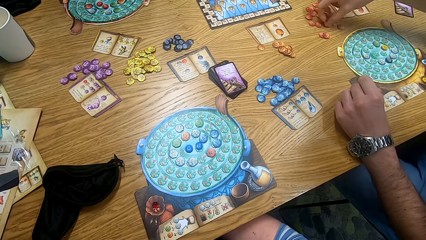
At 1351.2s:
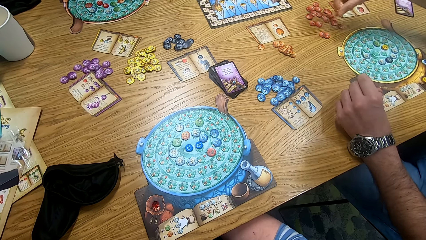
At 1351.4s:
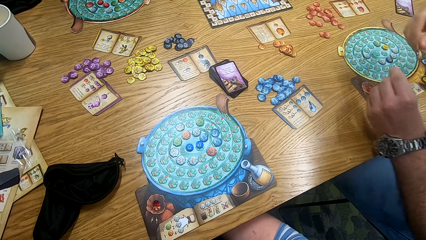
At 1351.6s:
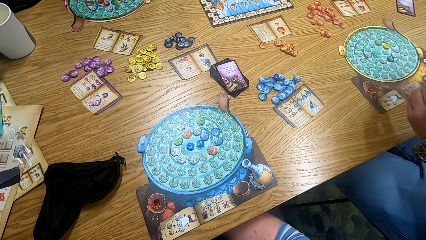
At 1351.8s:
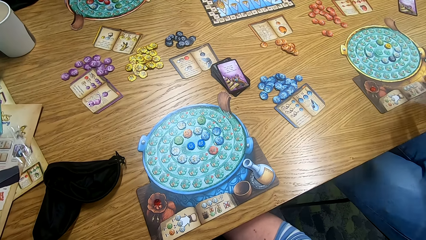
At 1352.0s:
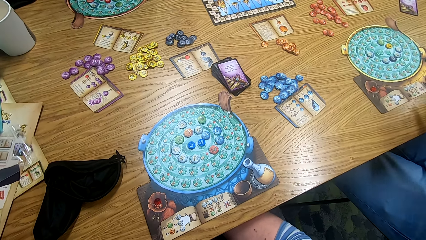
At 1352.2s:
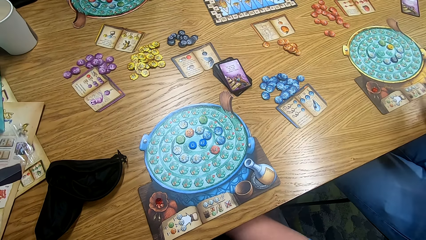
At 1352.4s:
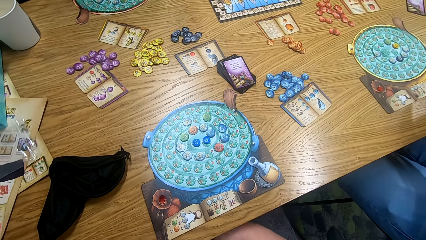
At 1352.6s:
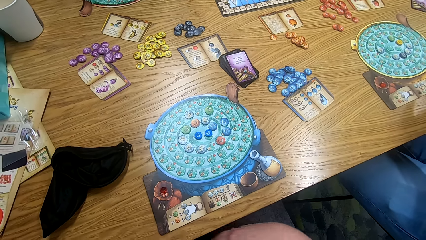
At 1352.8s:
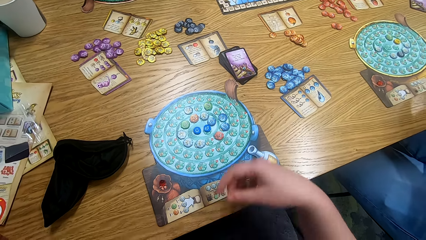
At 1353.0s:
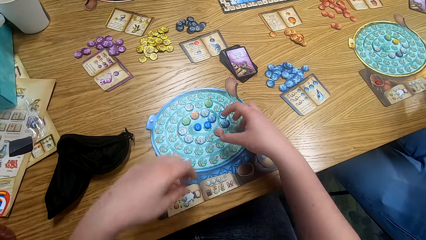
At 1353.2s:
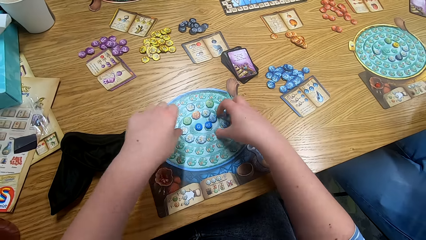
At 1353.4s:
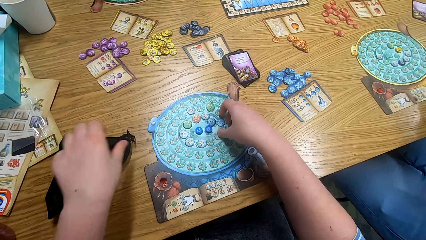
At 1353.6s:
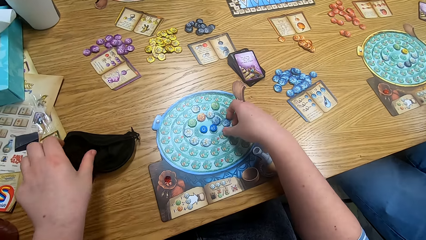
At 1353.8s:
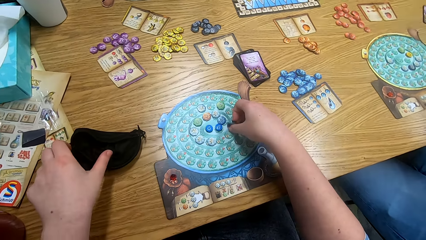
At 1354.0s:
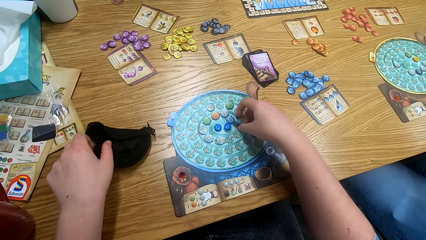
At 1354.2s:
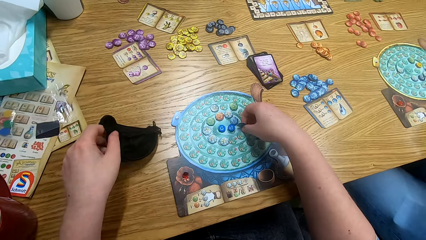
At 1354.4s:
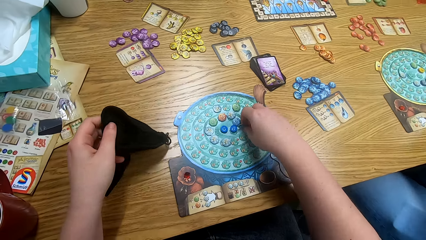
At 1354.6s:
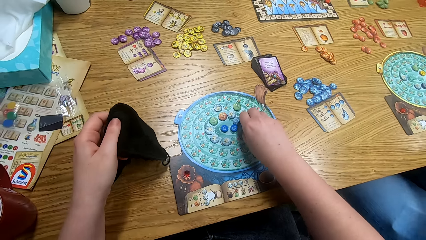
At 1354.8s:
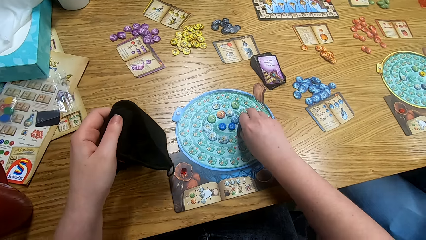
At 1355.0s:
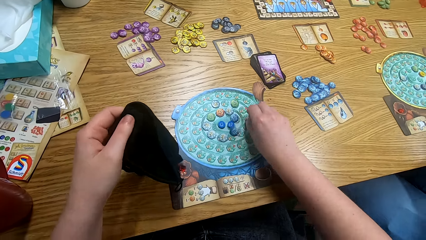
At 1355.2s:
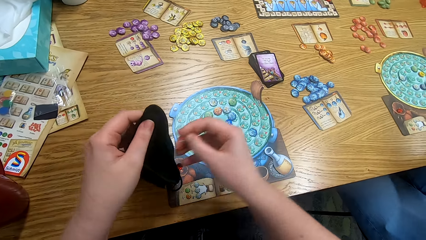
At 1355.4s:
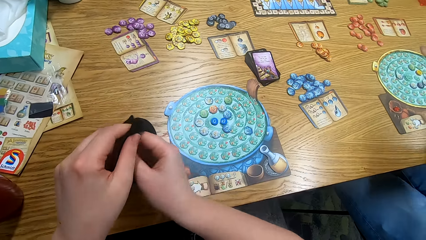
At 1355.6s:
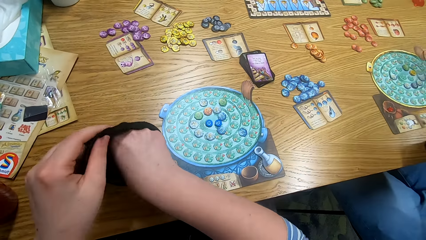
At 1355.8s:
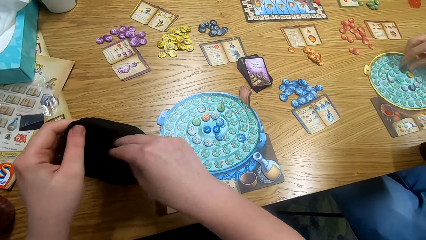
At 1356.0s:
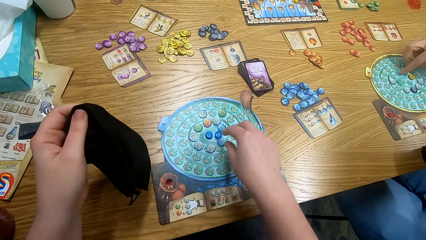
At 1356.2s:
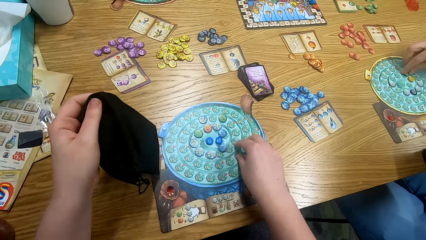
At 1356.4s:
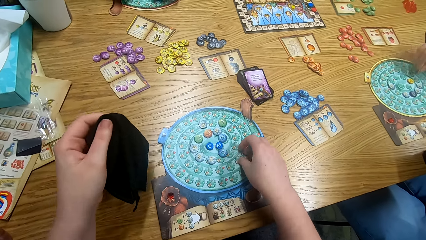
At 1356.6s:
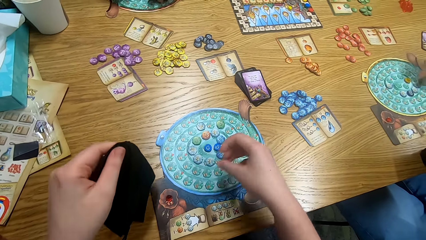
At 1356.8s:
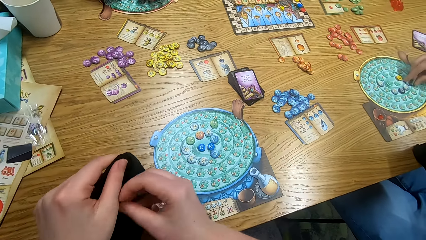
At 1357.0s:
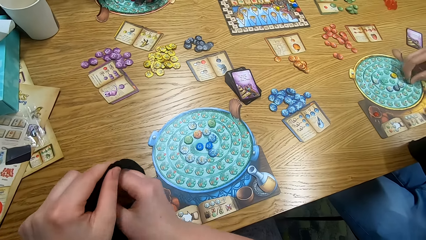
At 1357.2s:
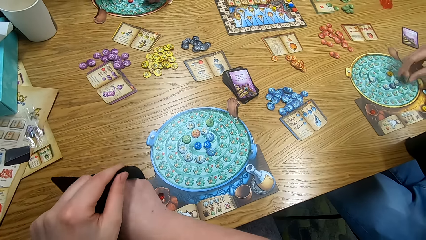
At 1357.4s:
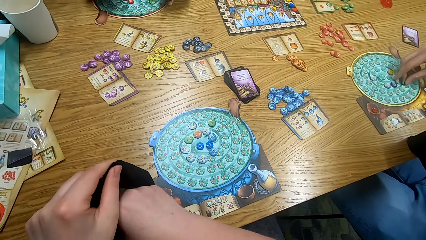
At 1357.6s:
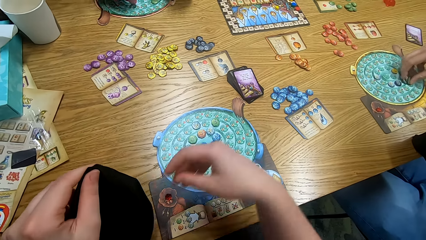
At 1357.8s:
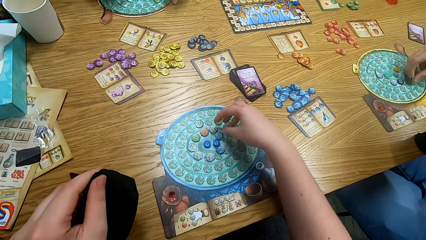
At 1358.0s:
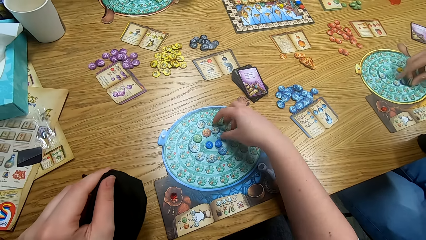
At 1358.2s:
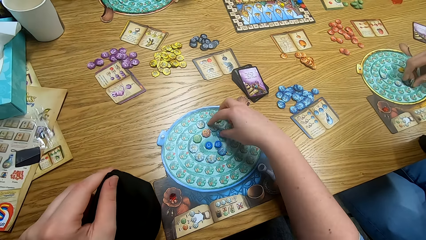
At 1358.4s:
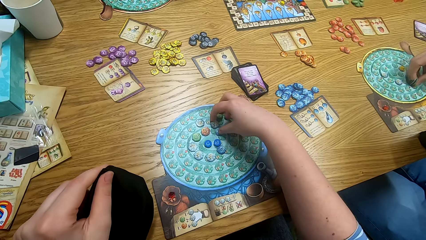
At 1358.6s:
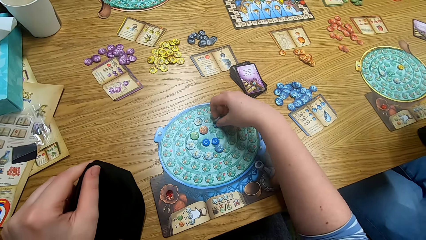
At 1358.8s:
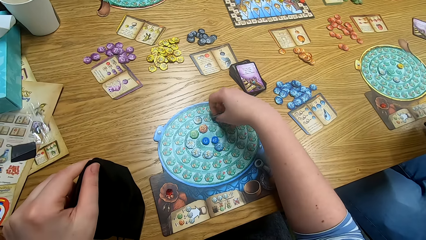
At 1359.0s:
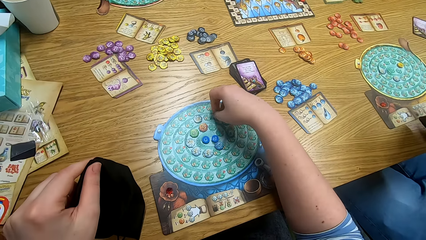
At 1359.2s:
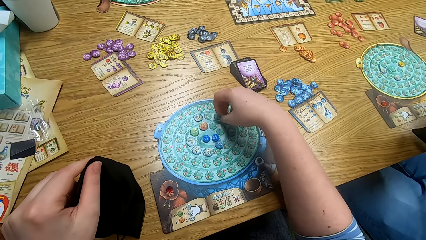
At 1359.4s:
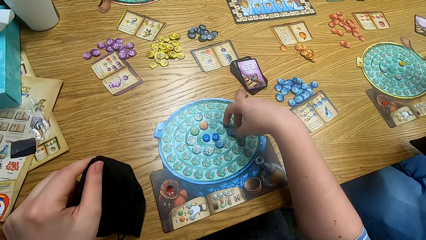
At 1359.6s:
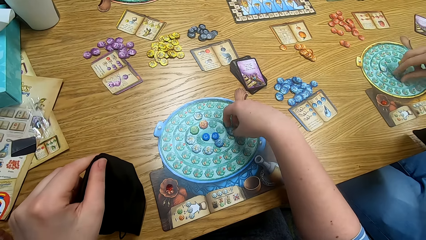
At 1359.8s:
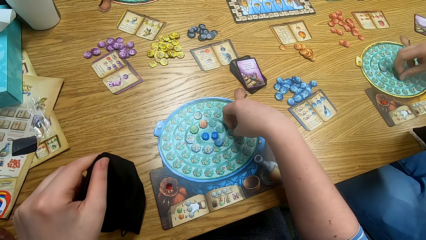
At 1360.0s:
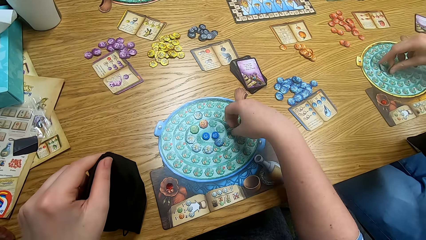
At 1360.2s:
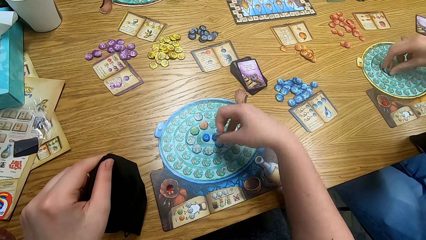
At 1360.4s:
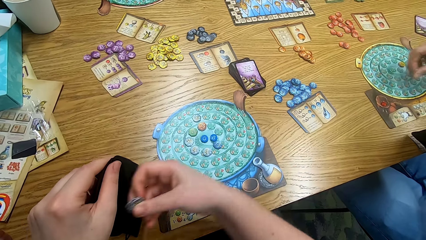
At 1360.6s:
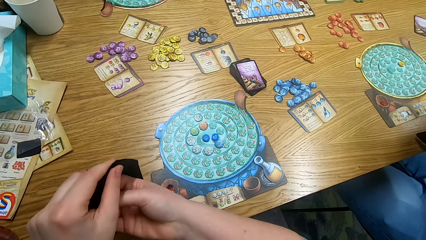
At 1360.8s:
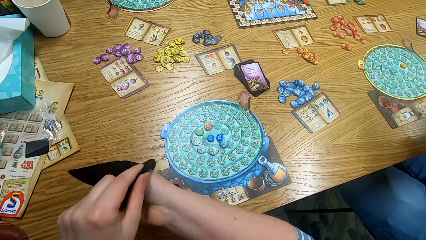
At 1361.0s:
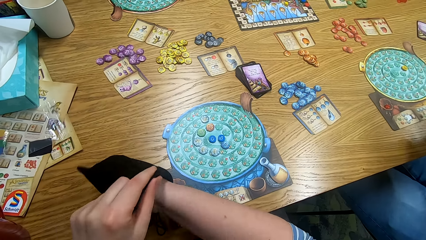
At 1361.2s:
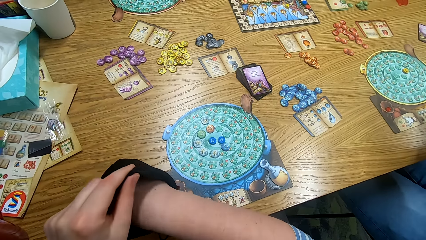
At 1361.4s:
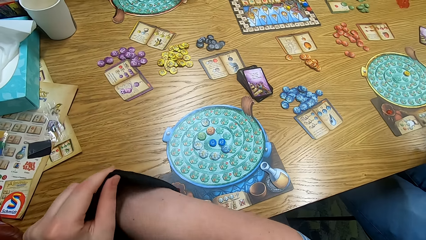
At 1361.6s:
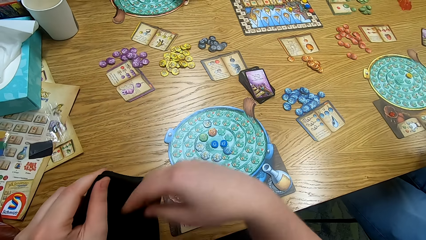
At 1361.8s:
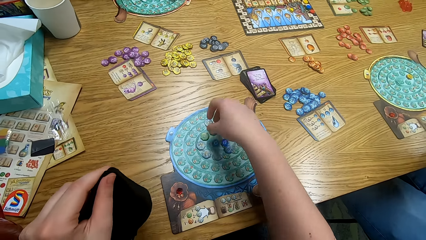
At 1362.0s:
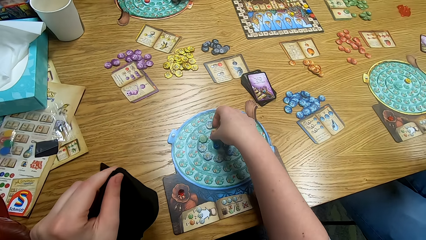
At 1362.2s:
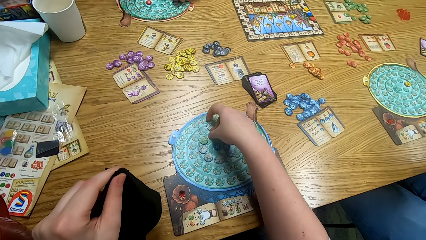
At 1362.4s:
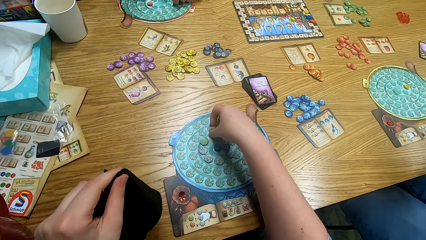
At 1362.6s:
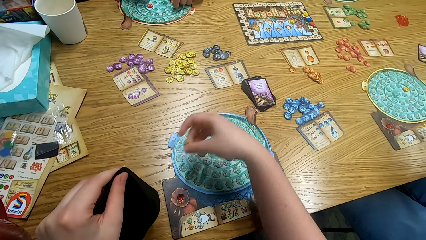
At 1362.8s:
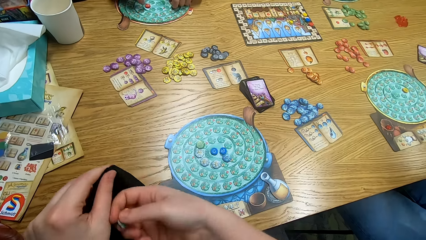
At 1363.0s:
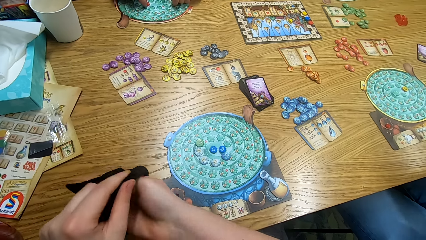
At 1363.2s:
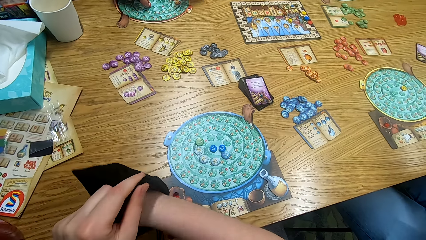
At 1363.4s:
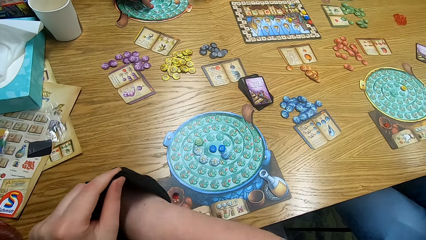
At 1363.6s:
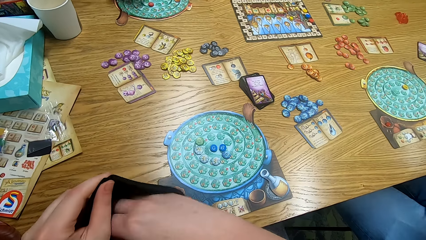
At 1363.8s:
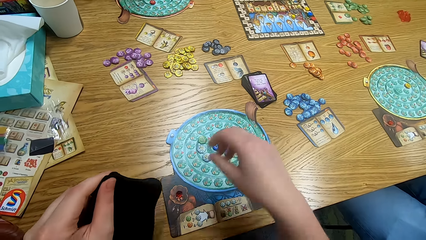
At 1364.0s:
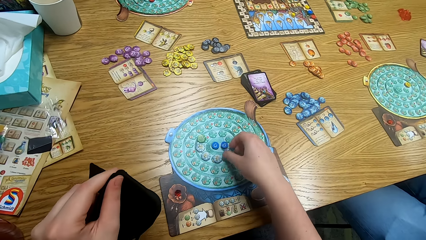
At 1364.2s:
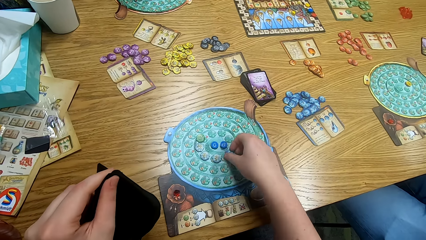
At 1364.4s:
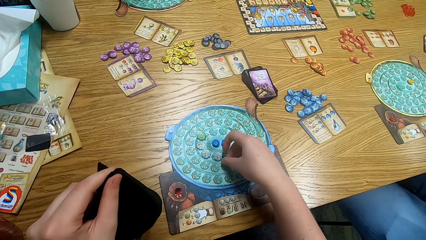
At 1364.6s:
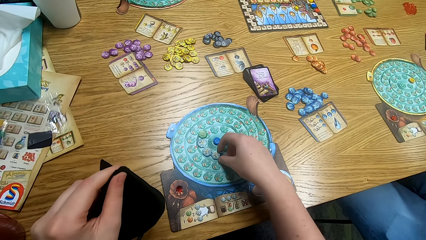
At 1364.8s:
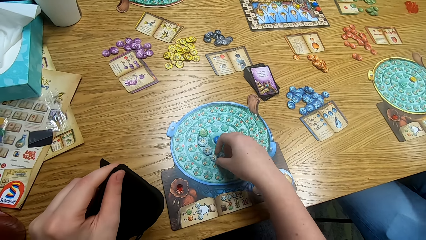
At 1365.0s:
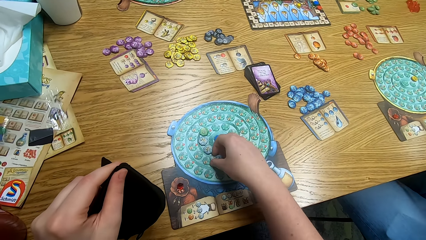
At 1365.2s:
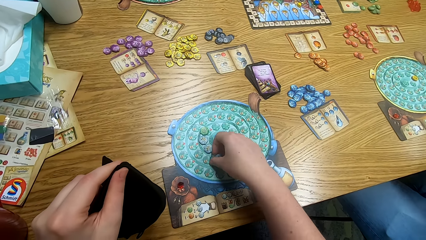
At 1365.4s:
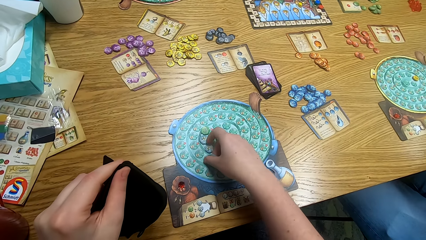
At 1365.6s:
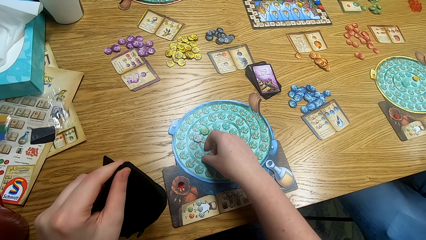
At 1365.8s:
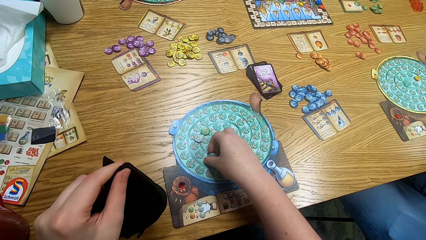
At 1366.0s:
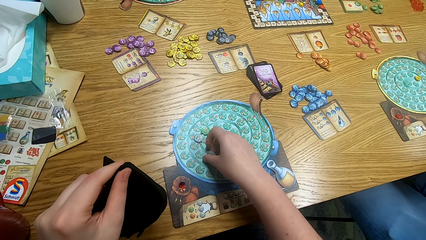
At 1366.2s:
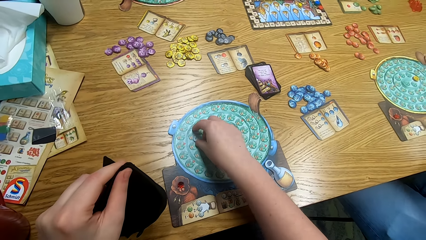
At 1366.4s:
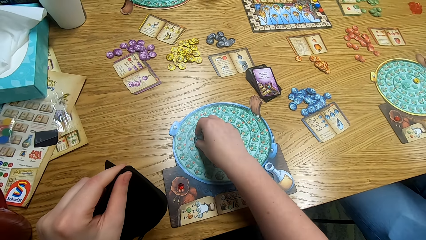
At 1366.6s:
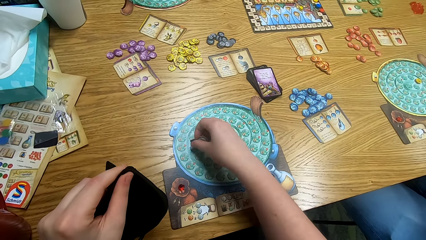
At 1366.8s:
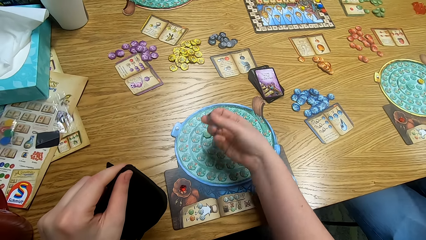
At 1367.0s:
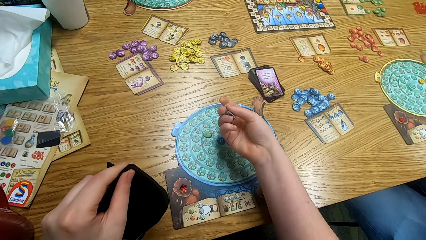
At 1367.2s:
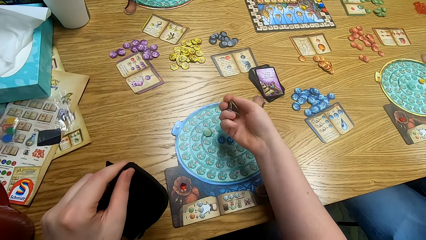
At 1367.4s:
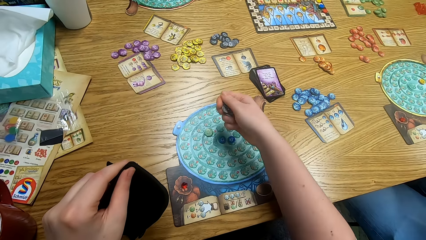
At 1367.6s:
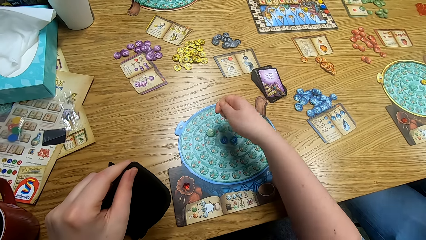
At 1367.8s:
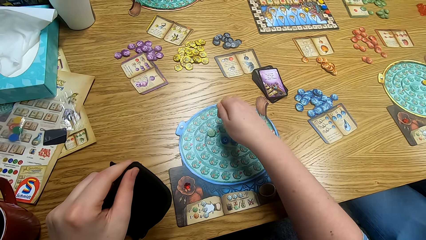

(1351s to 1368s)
The camera wearer looks around. They play the game. They pick the bag. They put tiles in the bag. They pick something from the bag. They hold the bag. A man plays the game. He plays the game again. The man picks something. The camera wearer picks something. The man picks something. The camera wearer picks something. They put something inside the bag. They pick something. They put something inside the bag. Another man plays the game. The camera wearer picks something. They pick an object.
